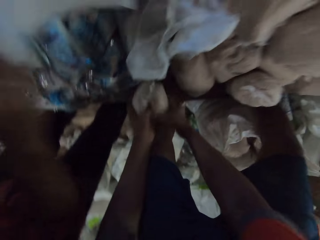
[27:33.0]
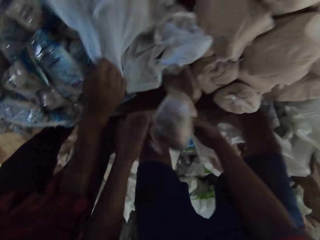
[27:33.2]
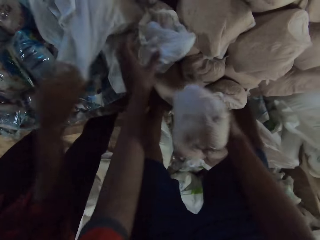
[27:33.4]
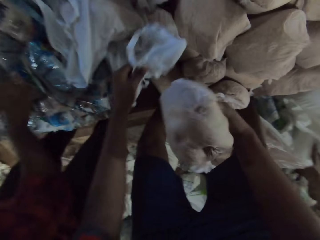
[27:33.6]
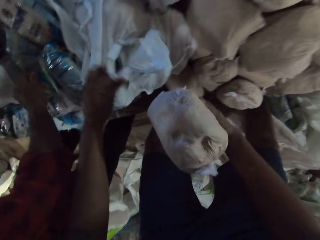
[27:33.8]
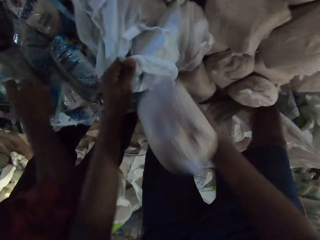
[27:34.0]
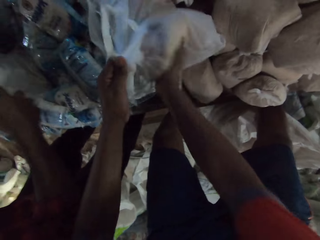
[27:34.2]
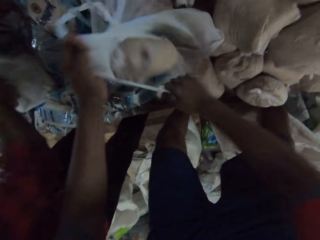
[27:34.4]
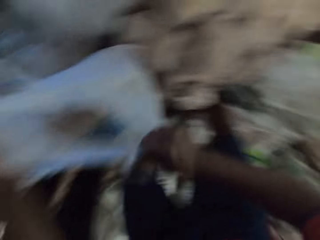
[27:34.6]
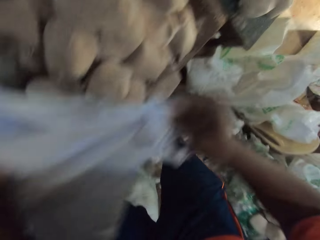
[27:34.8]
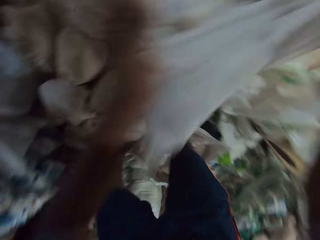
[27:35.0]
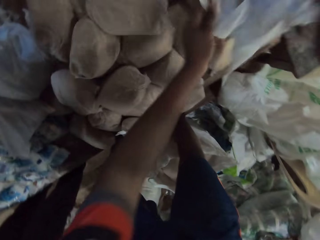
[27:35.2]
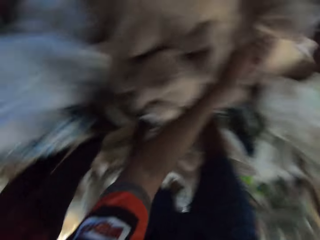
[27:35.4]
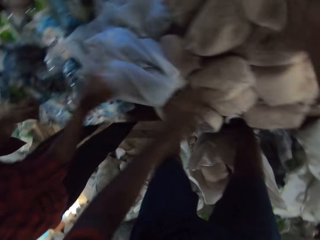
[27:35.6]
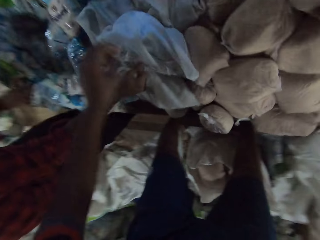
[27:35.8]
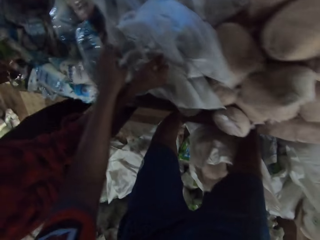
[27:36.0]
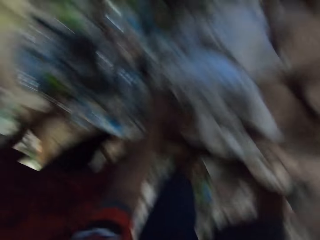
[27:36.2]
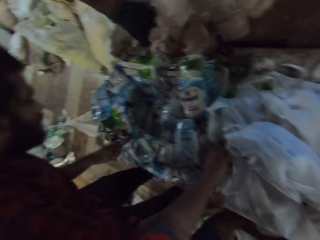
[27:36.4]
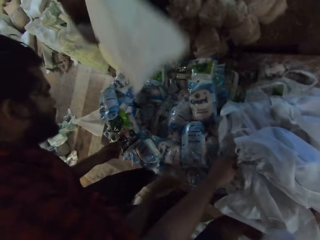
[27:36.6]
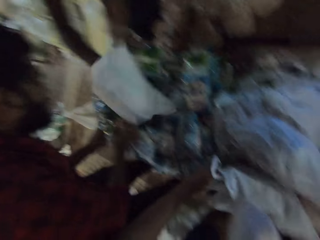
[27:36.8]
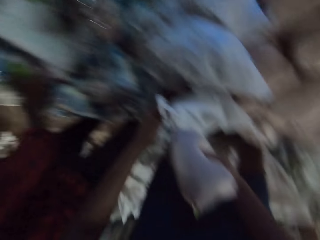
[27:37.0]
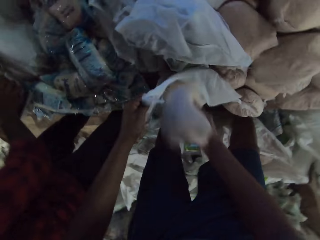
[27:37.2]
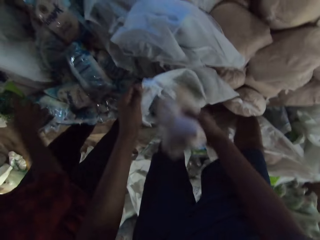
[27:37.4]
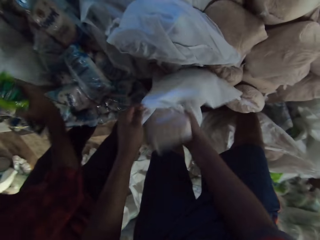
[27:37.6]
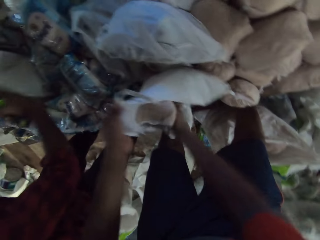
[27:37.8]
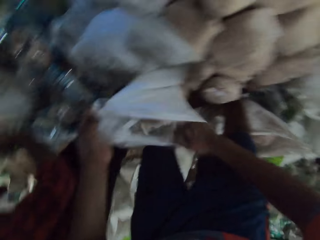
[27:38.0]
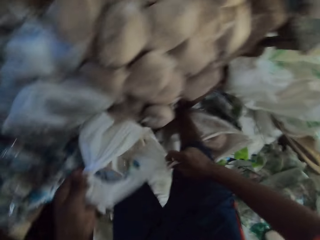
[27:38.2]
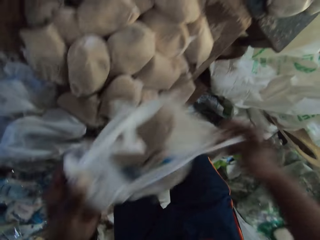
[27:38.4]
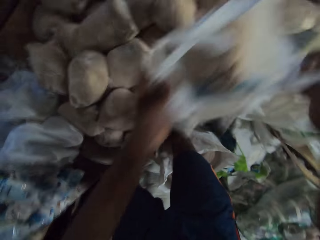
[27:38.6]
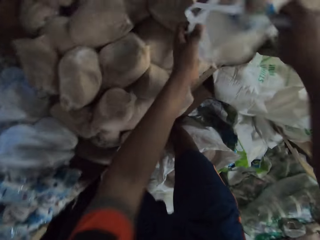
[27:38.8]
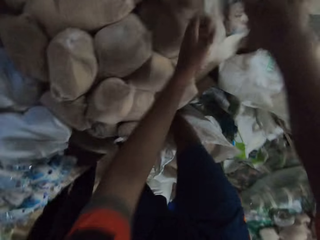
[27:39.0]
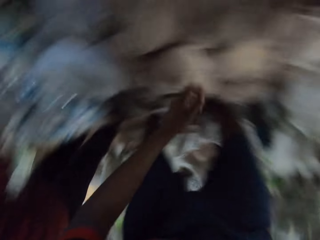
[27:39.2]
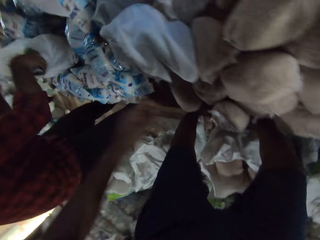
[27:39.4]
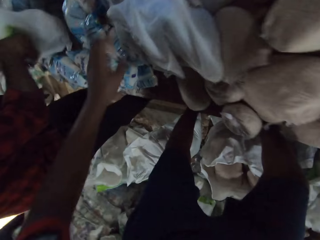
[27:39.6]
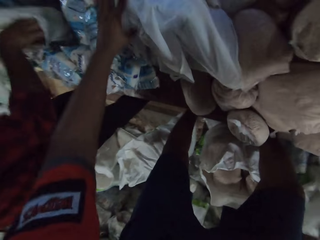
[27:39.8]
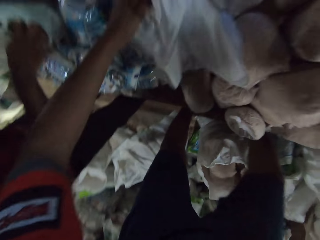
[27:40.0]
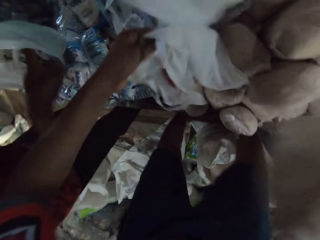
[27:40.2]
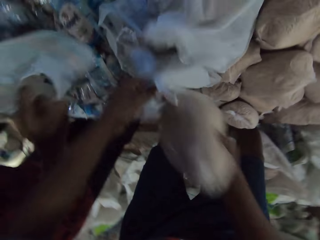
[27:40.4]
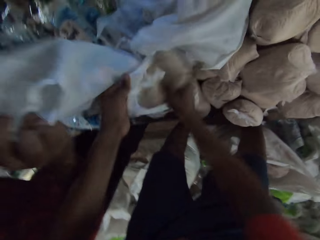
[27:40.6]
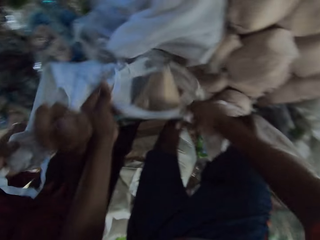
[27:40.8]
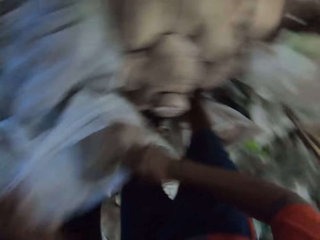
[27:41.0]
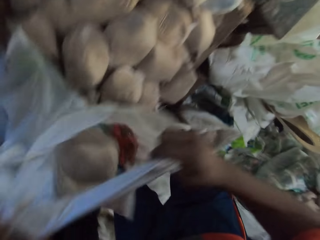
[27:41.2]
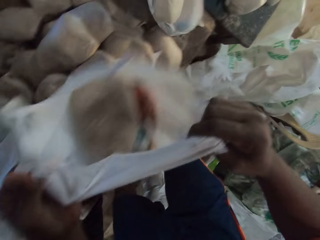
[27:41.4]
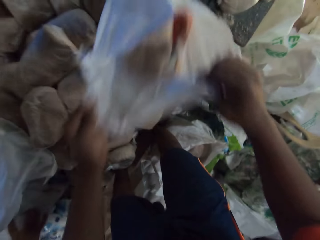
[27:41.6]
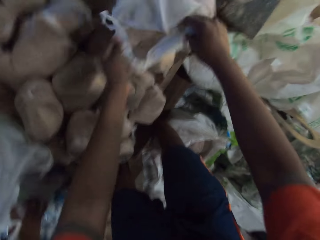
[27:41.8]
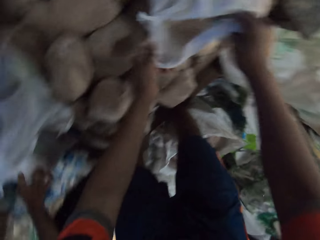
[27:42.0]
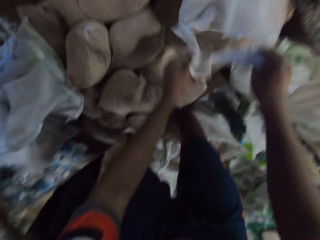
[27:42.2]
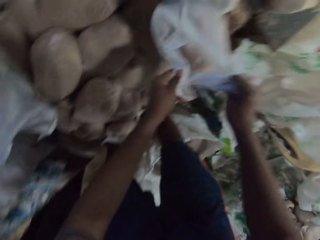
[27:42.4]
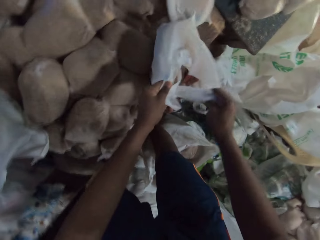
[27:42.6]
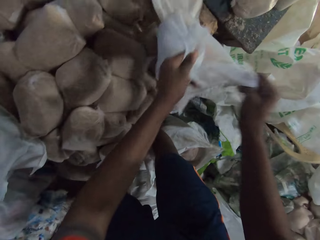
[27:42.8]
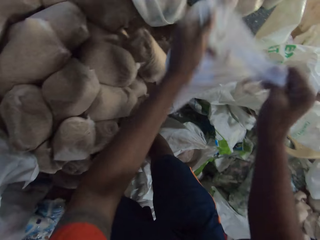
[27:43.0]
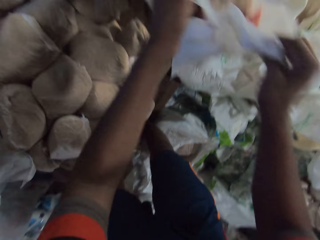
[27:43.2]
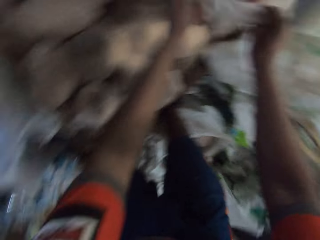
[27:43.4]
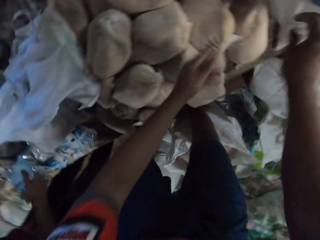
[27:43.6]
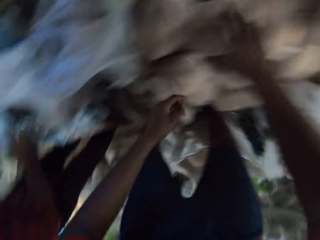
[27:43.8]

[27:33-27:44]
The camera wearer picks up a pack of flour from the pile of packs of flour with his right hand. A man drops the plastic bag on the table with his right hand. The man picks up a pack of salt from the pile of packs of detergent with his right hand. The camera wearer puts the pack of flour in the plastic bag with his right hand. The man puts the pack of salt in the plastic bag with his right hand. The camera wearer moves the plastic bag on the table with both hands. The man drops the plastic bag on the table with his right hand. The camera wearer picks up the plastic bag from the table with his left hand. Another man drops the plastic bag on the table with his right hand. The first man picks up a pack of seasoning from the pile of packs of detergent with his right hand and puts the pack of seasoning in the plastic bag with his right hand. The camera wearer puts the pack of flour in the plastic bag with his right hand. He moves the plastic bag on the table with both hands. He picks up the plastic bag from the table with his left hand. The first man moves the plastic bag on the table with both hands. The camera wearer puts the pack of flour in the plastic bag with his right hand. He moves the plastic bag on the table with both hands.

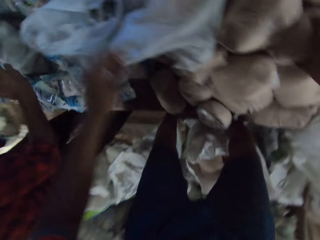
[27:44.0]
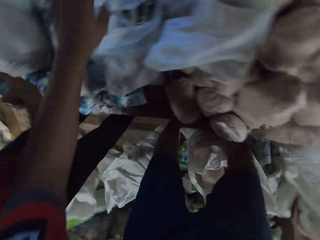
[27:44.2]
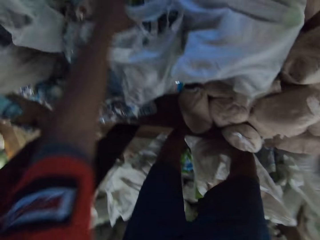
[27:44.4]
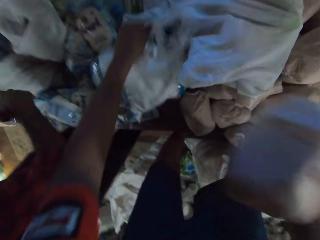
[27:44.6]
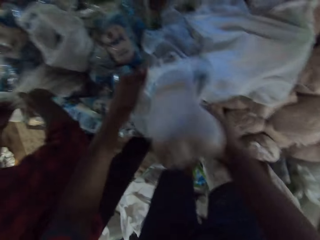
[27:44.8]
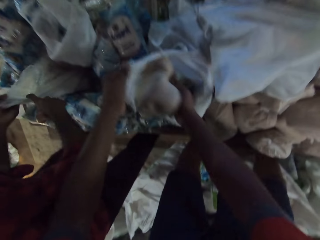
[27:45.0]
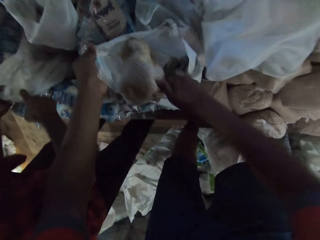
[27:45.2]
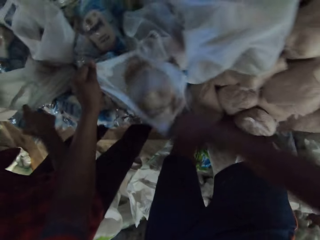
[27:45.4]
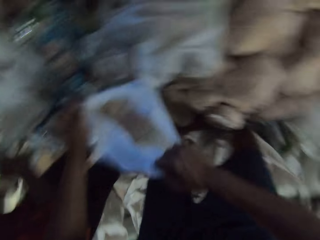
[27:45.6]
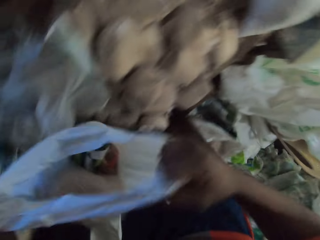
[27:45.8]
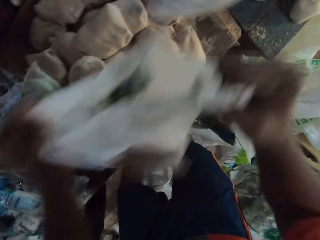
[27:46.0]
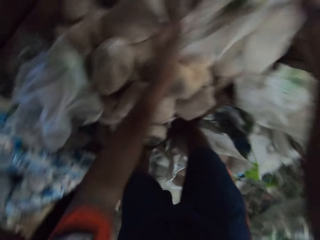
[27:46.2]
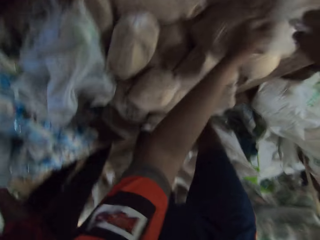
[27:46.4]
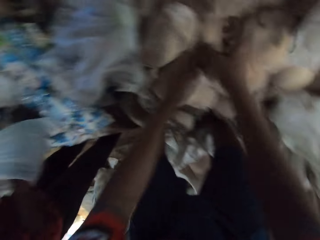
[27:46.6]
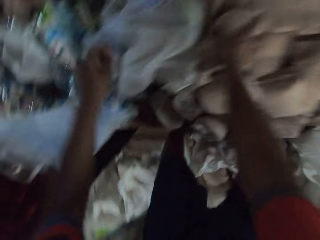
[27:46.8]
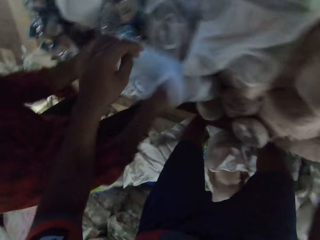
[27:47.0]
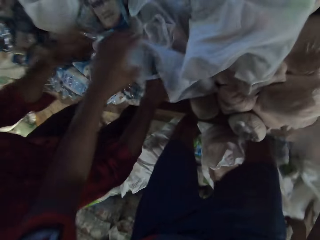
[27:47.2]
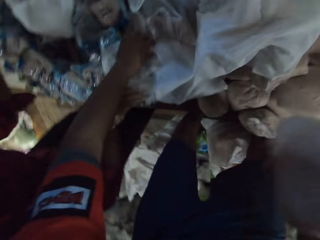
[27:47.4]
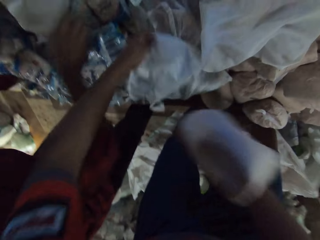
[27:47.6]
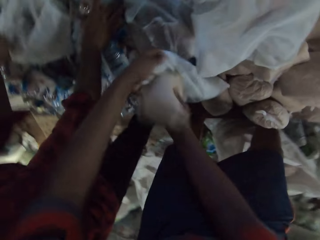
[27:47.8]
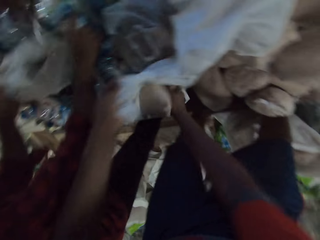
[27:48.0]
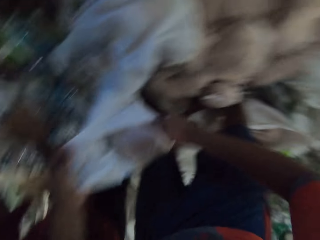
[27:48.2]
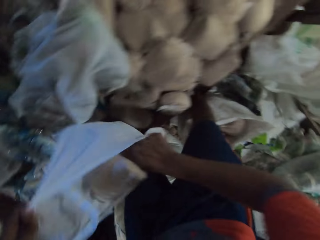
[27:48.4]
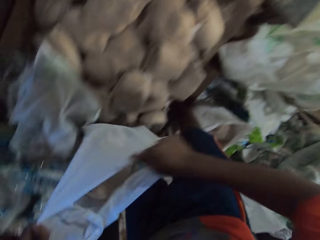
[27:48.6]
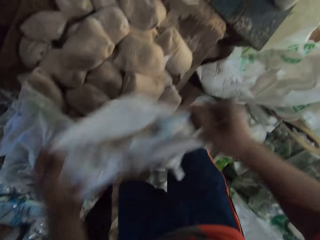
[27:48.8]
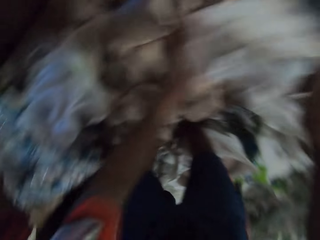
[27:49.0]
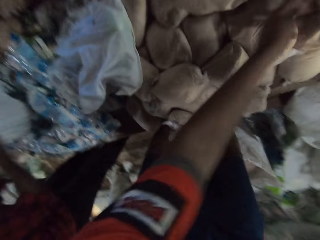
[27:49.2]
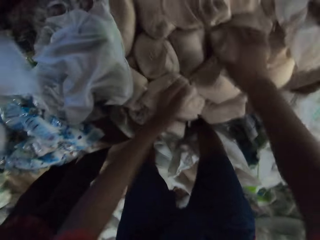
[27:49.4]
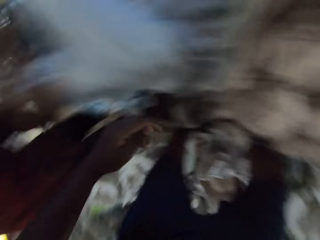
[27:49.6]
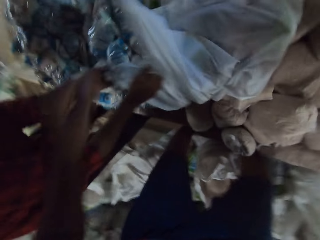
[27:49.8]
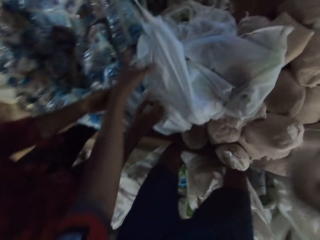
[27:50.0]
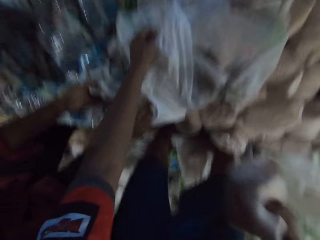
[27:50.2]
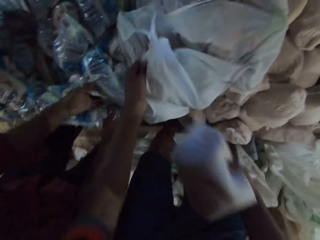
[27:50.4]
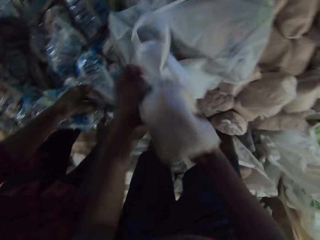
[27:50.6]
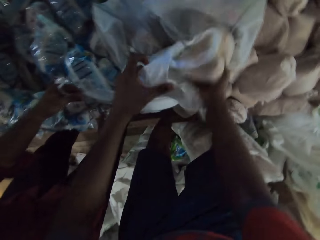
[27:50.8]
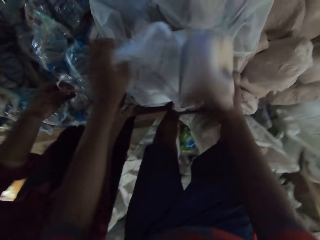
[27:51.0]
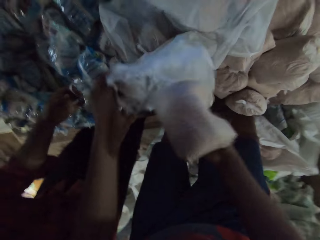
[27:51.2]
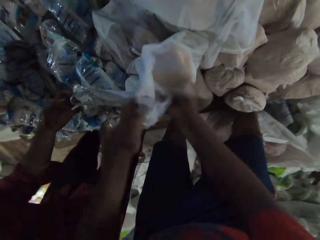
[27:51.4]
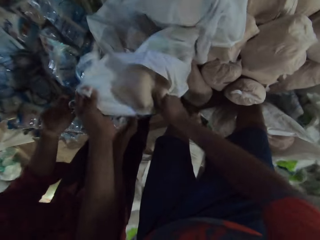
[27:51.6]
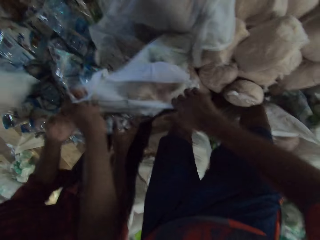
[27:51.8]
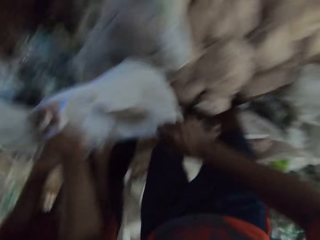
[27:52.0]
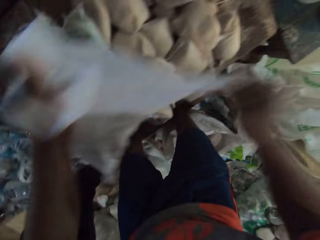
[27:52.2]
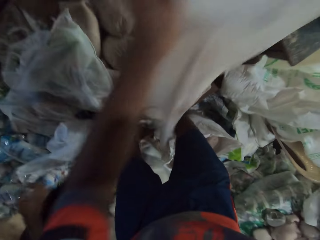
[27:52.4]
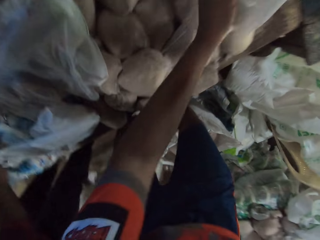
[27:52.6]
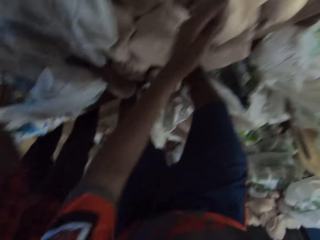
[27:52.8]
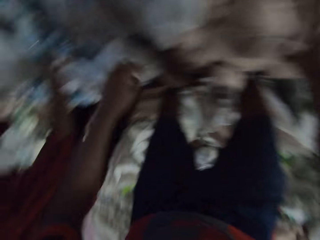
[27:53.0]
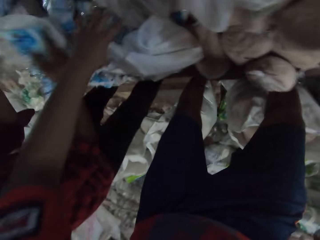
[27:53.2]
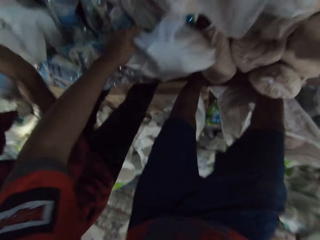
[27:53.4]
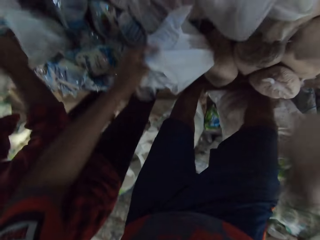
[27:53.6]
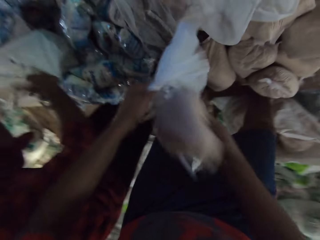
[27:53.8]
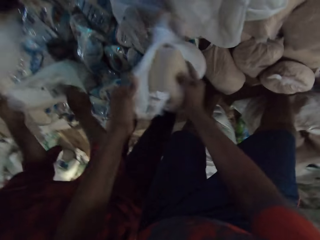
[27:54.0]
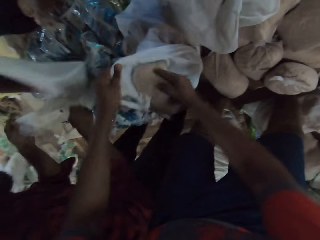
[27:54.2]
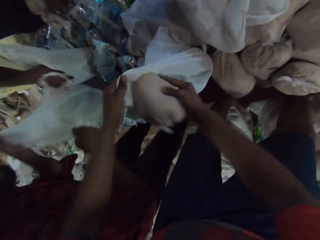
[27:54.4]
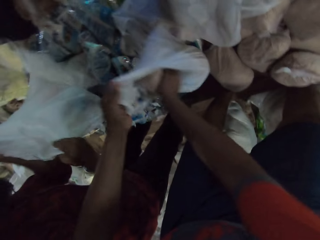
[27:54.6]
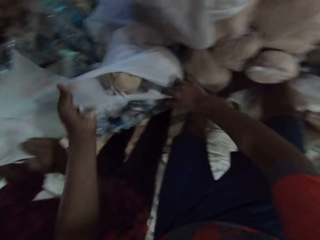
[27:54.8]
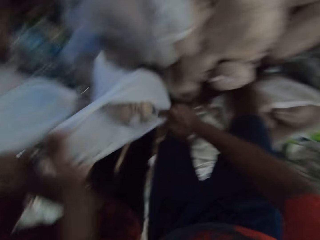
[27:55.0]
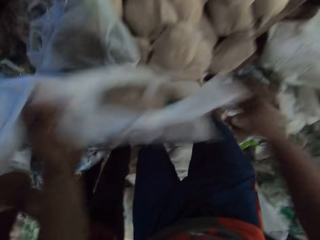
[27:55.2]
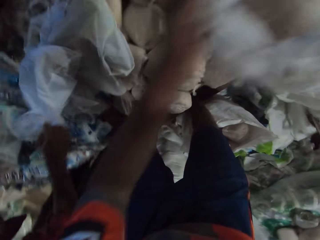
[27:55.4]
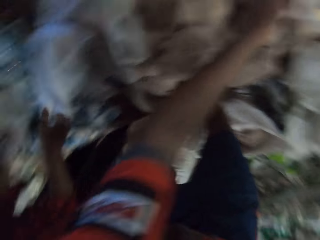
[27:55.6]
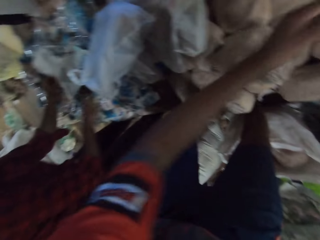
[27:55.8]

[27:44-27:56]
The camera wearer picks up a pack of flour from the pile of packs of flour with his right hand. He picks up the plastic bag from the table with his left hand. He puts the pack of flour in the plastic bag with his right hand. A man looks through the plastic bag on the table with both hands. The camera wearer moves the plastic bag on the table with both hands. The man moves the plastic bag on the table with both hands. The camera wearer picks up the pack of flour from the pile of packs of flour with his right hand. He picks up the plastic bag from the table with his left hand. The man picks up a pack of salt from the pile of packs of salt with his right hand. The camera wearer puts the pack of flour in the plastic bag with his right hand. The man picks up the plastic bag from the table with his left hand. The camera wearer moves the plastic bag on the table with both hands. The man moves the plastic bag on the table with both hands. The camera wearer picks up the pack of flour from the pile of packs of flour with his right hand. He picks up the plastic bag from the table with his left hand. He puts the pack of flour in the plastic bag with his right hand. He moves the plastic bag on the table with both hands. The man picks up the pack of salt from the pile of packs of salt with his right hand. The camera wearer picks up the pack of flour from the pile of packs of flour with his right hand. He picks up the plastic bag from the table with his left hand. The man puts the pack of salt in the plastic bag with his right hand. The camera wearer puts the pack of flour in the plastic bag with his right hand. The man moves the plastic bag on the table with both hands. The camera wearer moves the plastic bag on the table with both hands.
